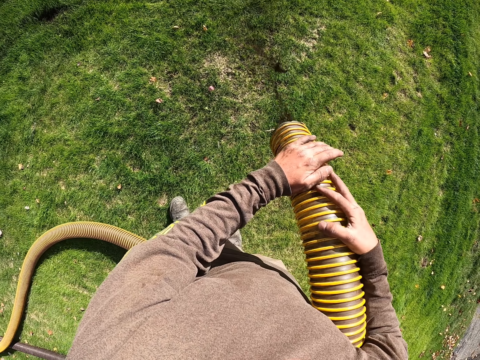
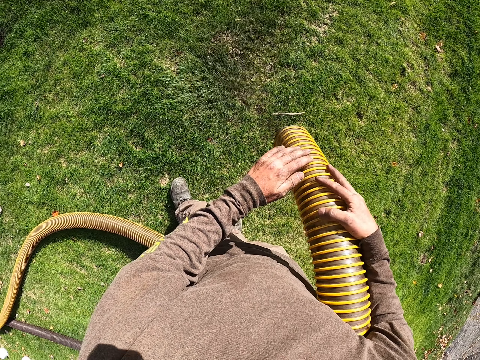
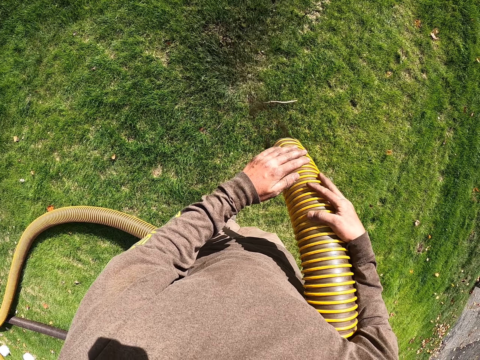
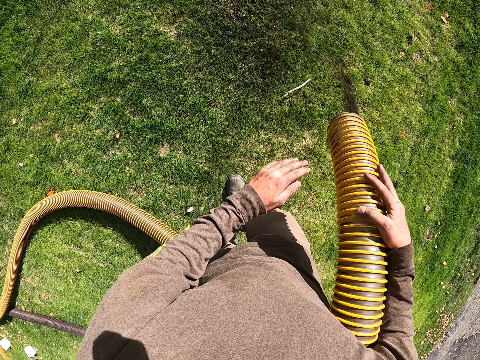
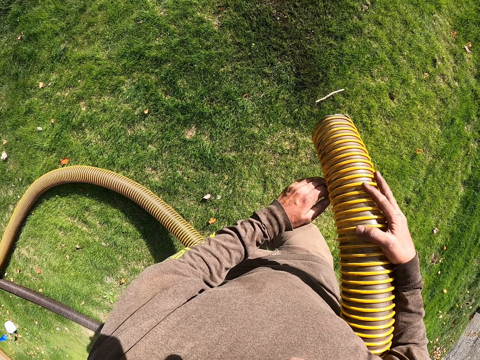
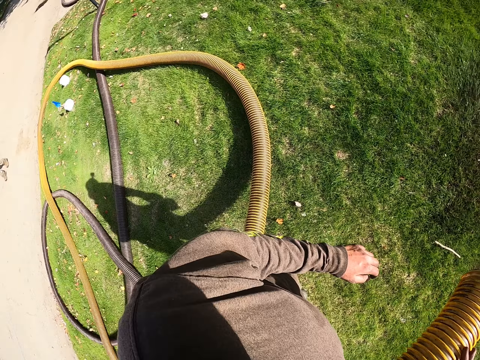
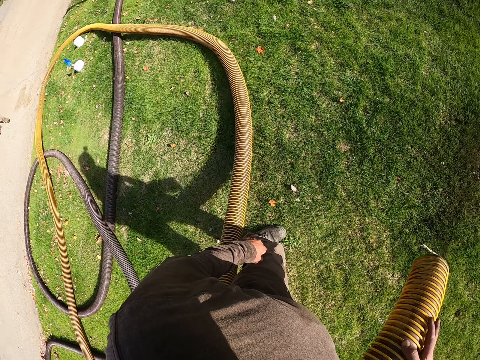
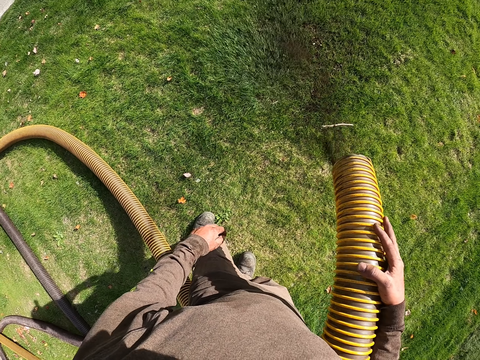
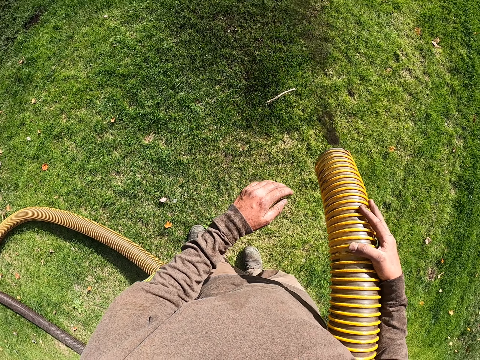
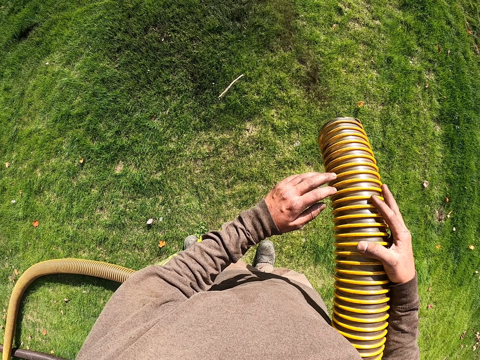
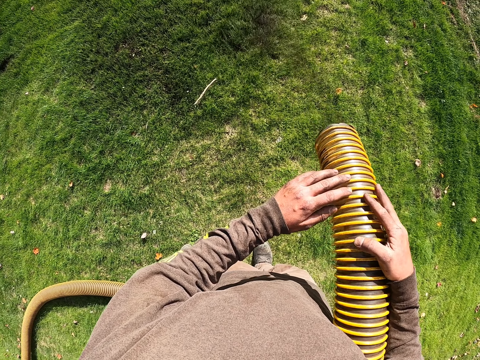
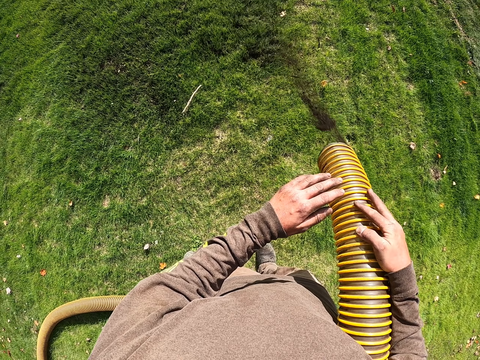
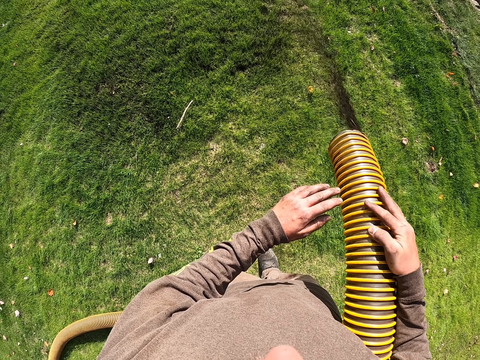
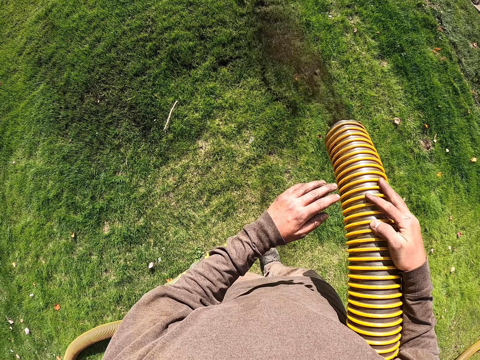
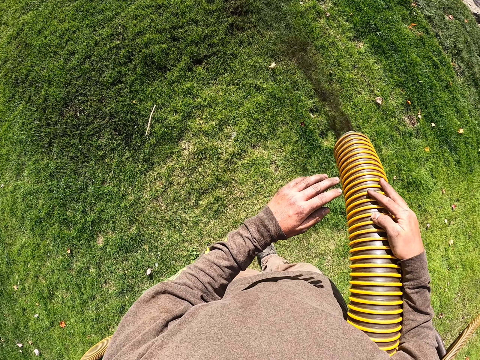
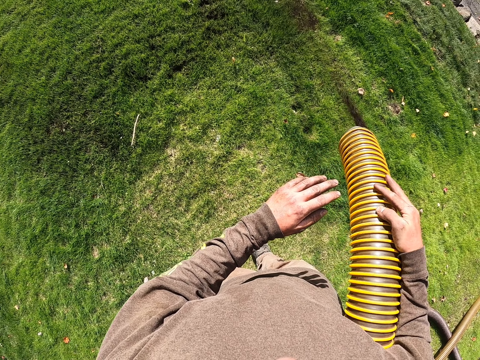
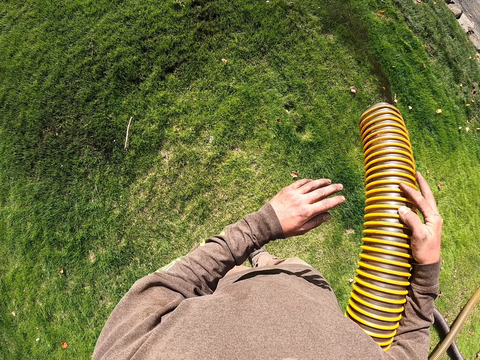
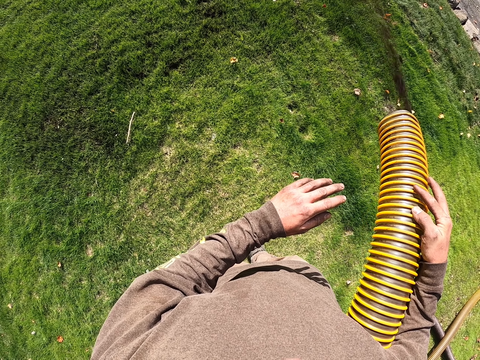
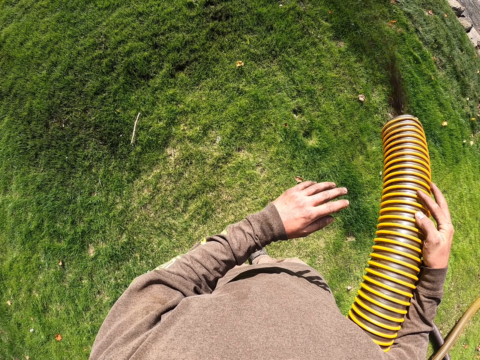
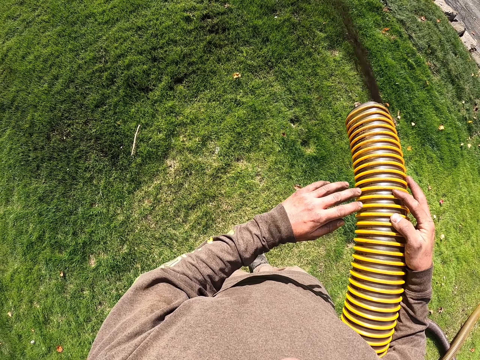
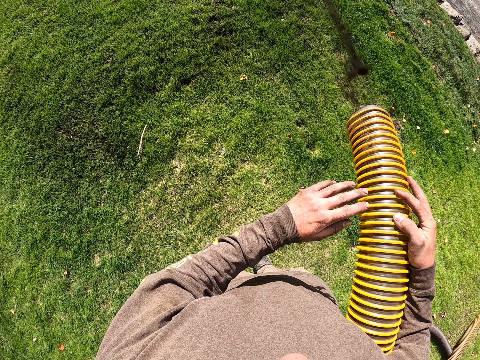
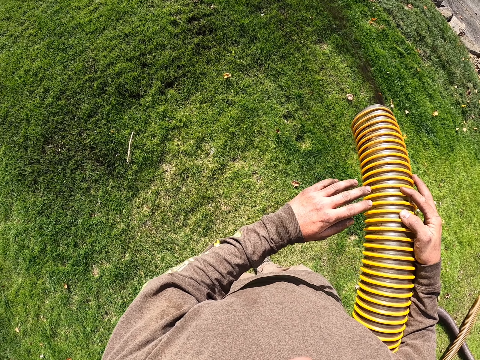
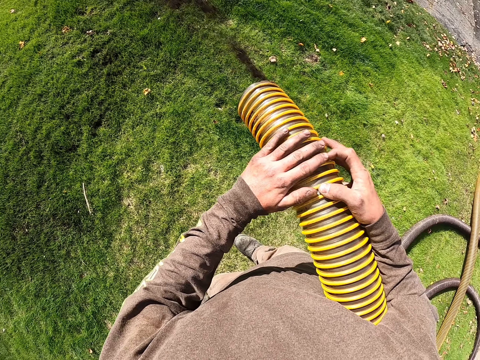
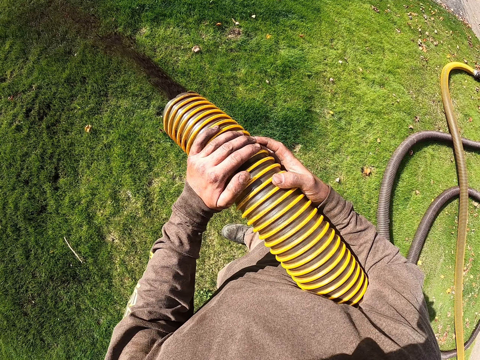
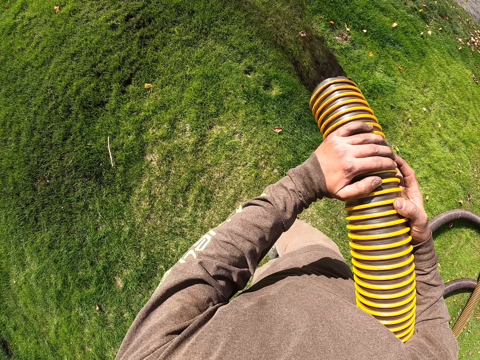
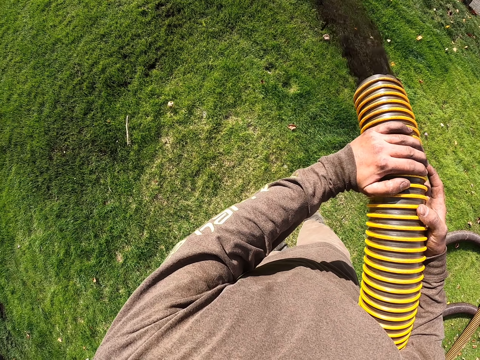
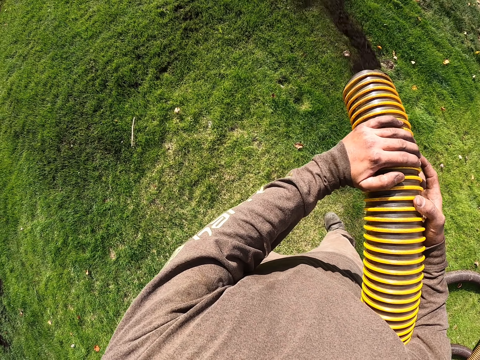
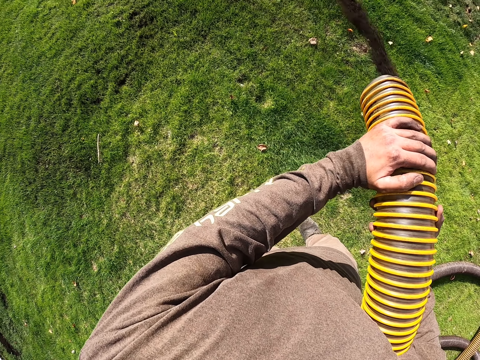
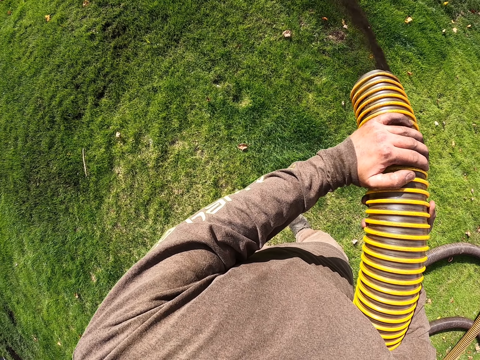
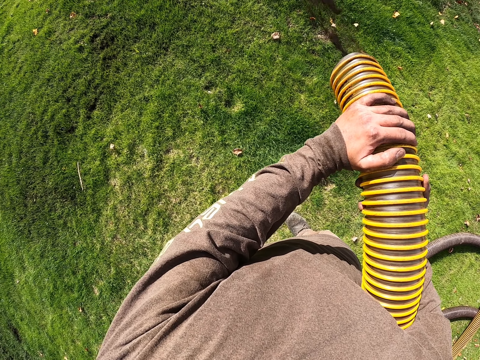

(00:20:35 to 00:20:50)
The camera wearer pours fertilizer on the grass with a pipe. They pour fertilizer on the grass with the pipe again.

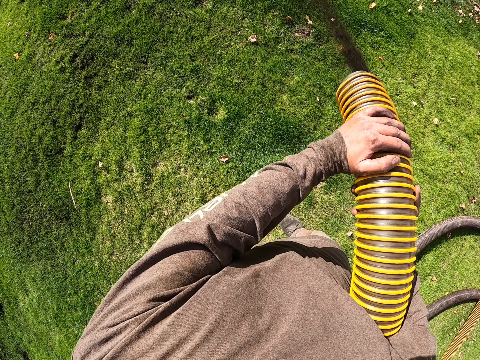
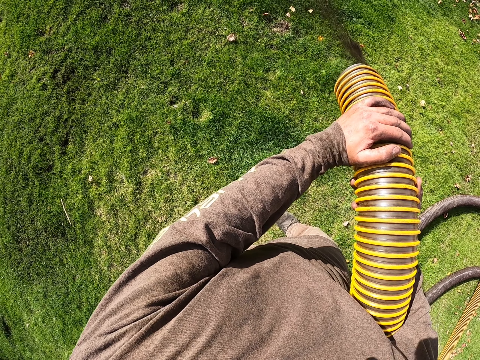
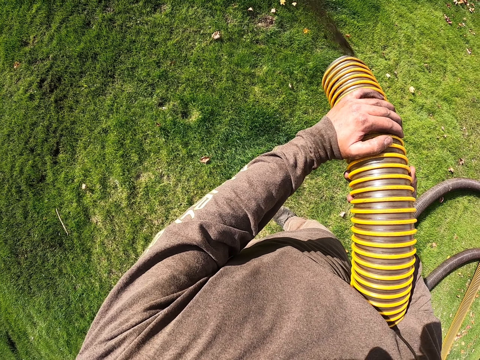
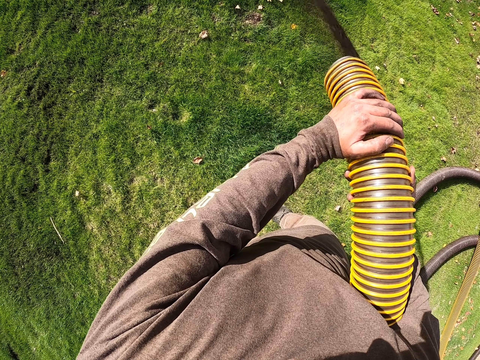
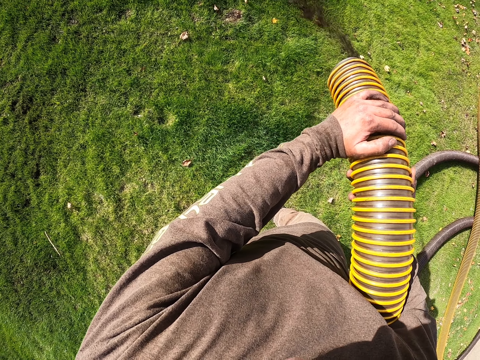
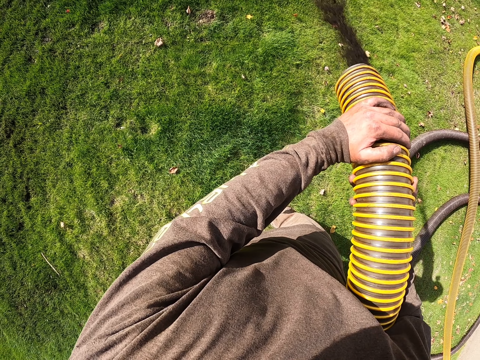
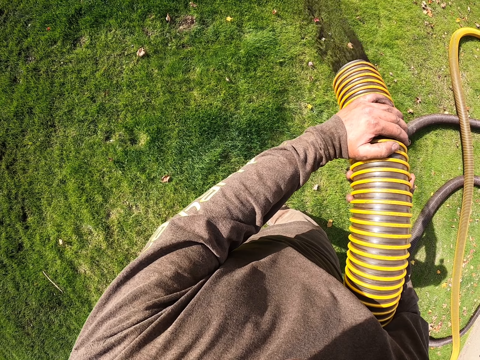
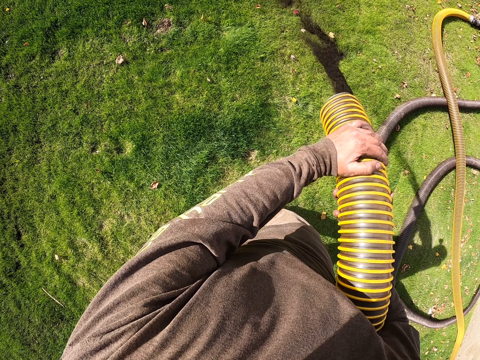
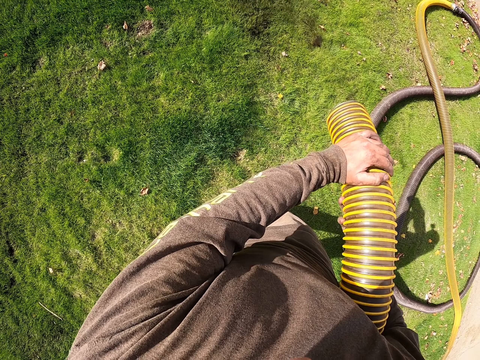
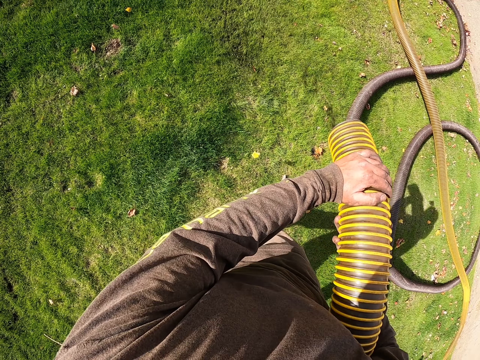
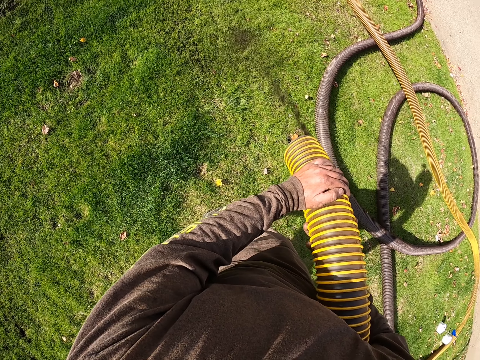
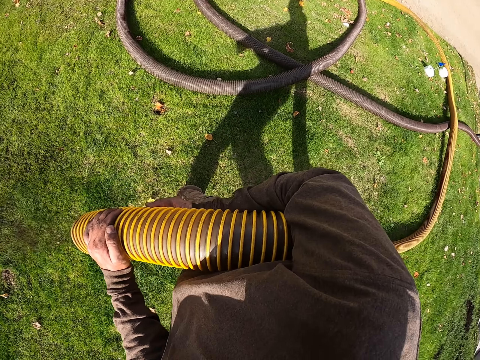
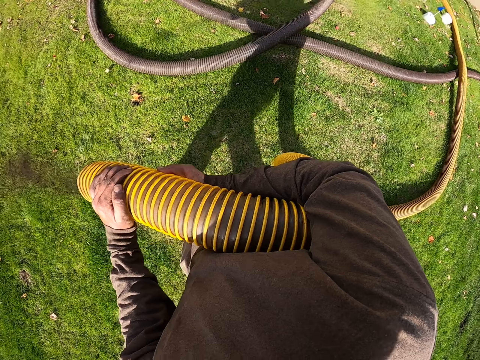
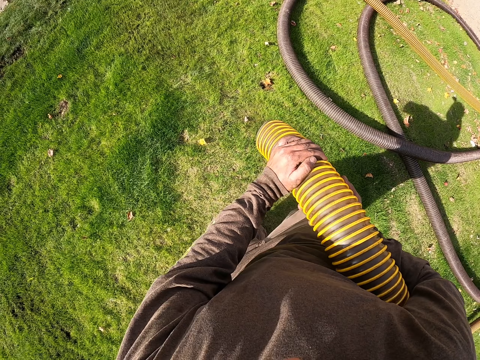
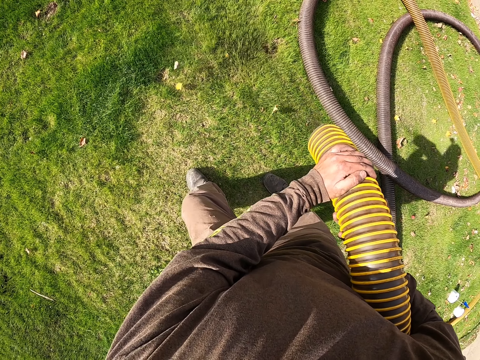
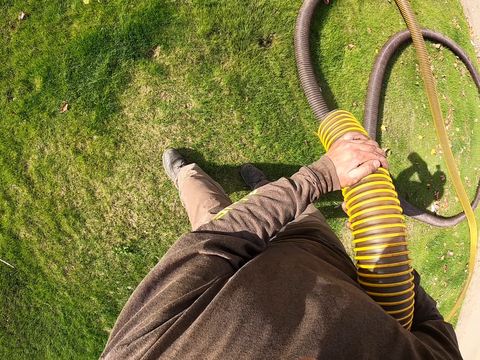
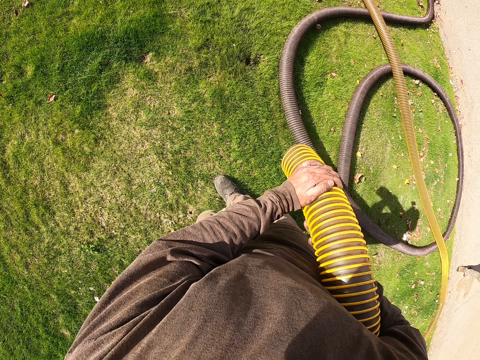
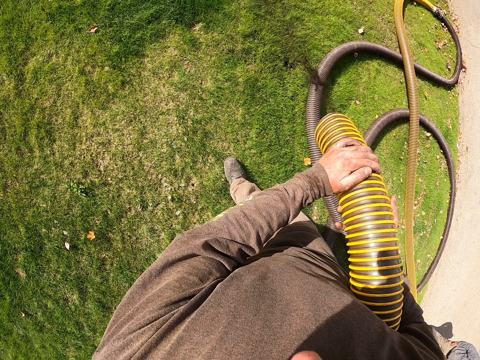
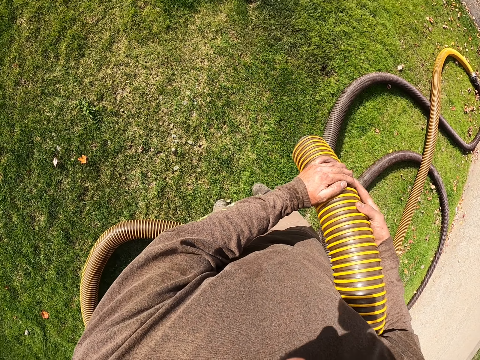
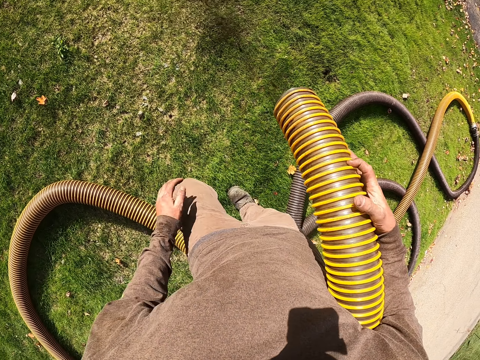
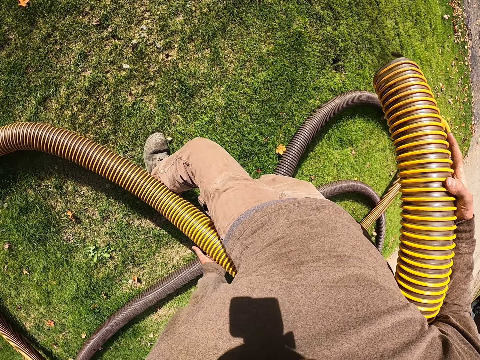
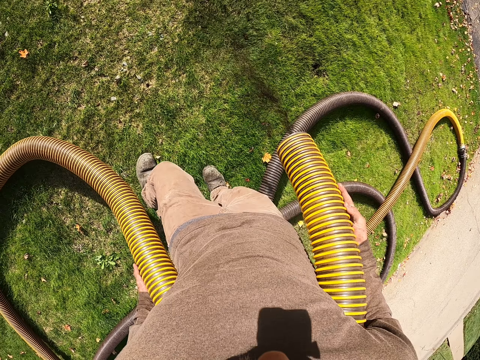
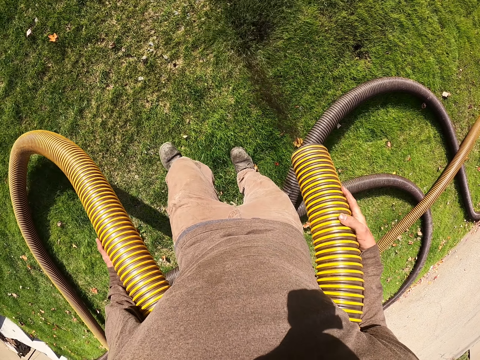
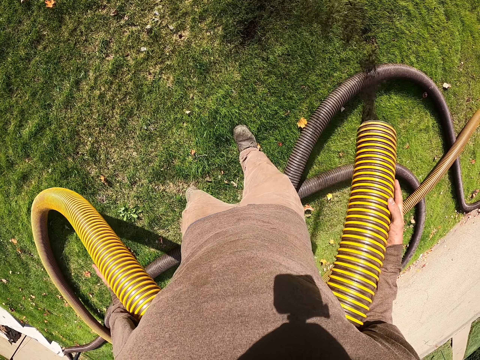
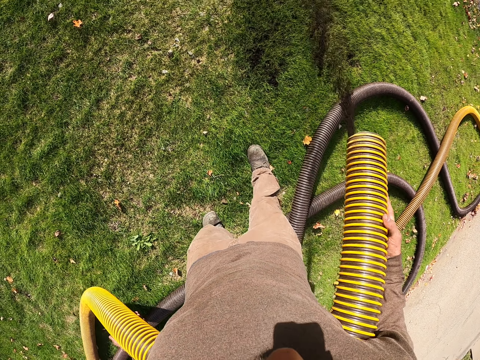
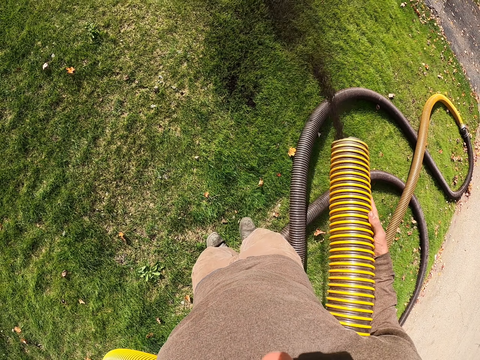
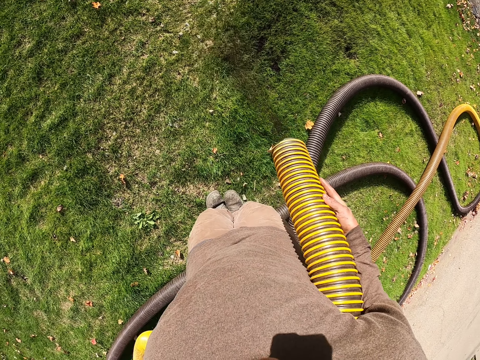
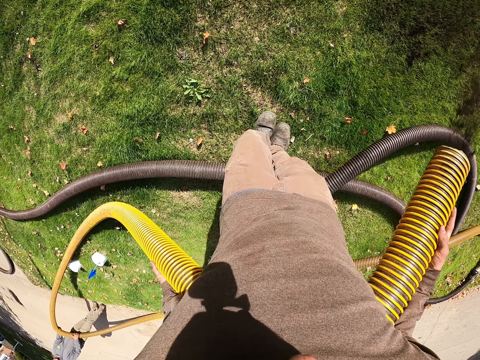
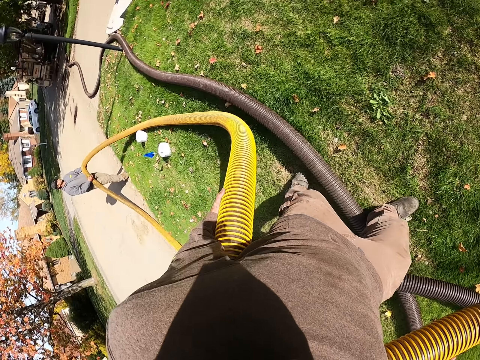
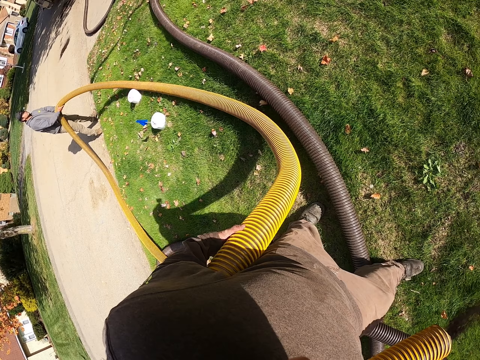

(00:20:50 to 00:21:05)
The camera wearer pours fertilizer on the grass with a pipe. They hold the pipe with both hands. They pour fertilizer on the grass with the pipe again.
